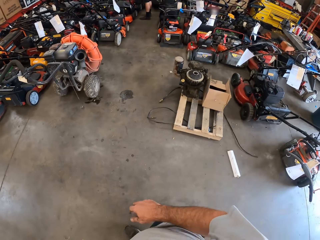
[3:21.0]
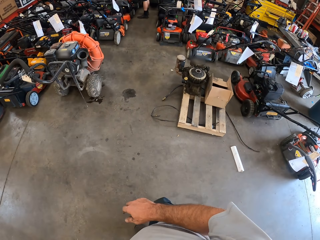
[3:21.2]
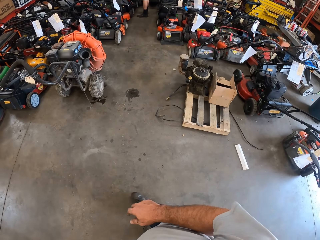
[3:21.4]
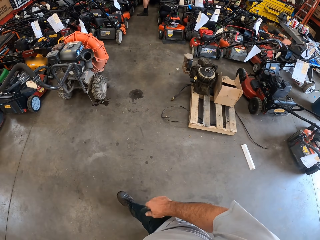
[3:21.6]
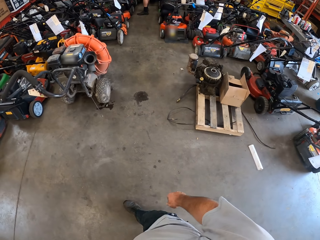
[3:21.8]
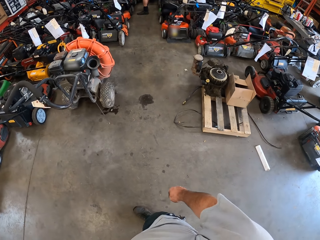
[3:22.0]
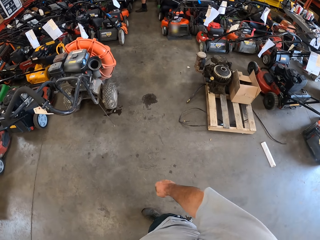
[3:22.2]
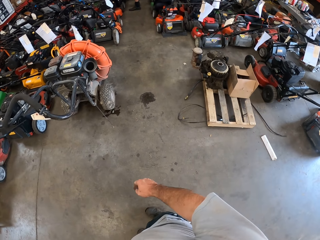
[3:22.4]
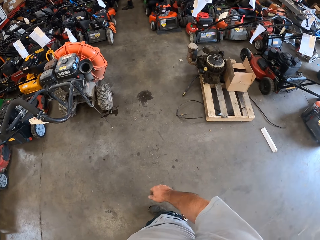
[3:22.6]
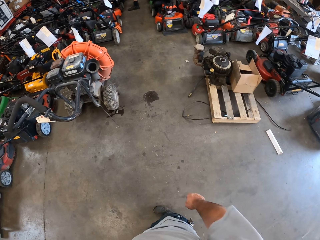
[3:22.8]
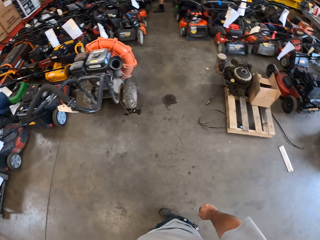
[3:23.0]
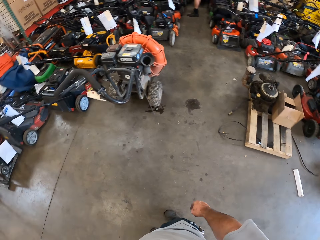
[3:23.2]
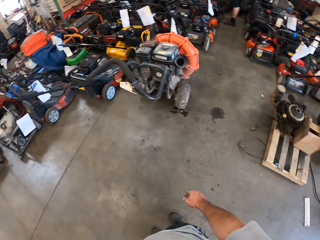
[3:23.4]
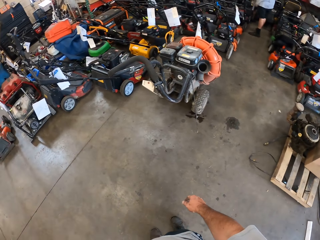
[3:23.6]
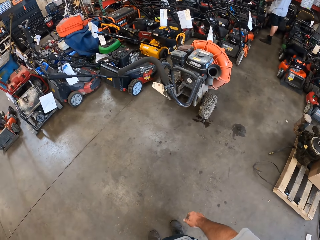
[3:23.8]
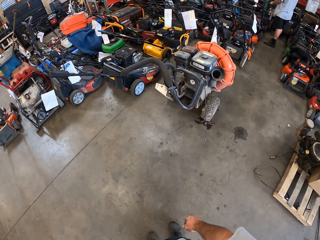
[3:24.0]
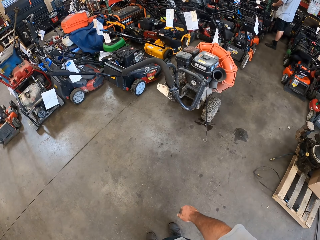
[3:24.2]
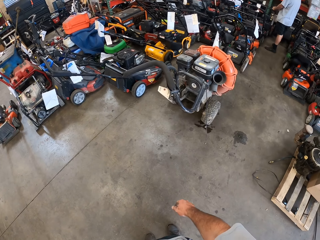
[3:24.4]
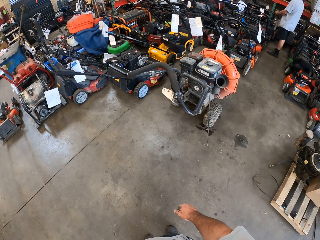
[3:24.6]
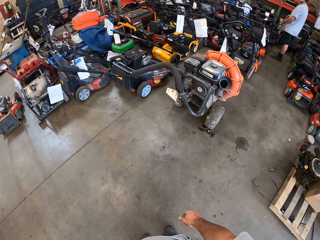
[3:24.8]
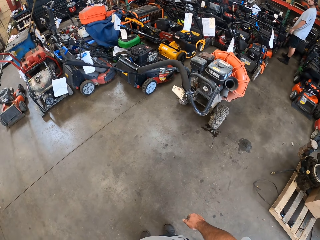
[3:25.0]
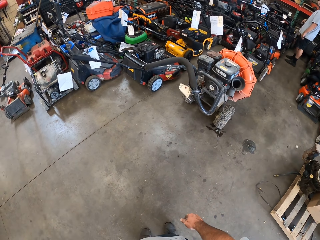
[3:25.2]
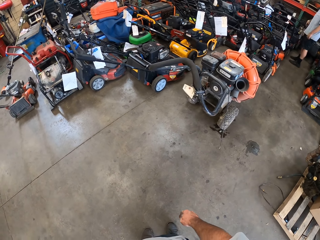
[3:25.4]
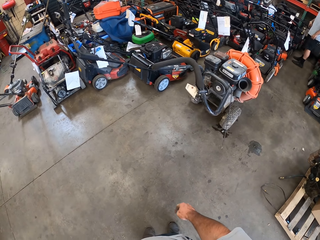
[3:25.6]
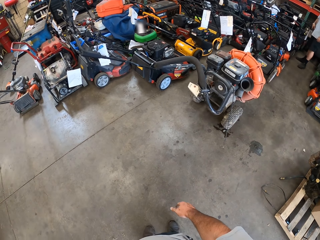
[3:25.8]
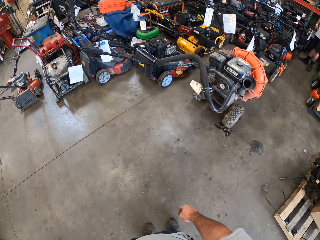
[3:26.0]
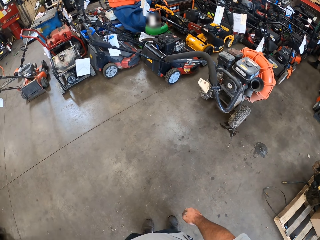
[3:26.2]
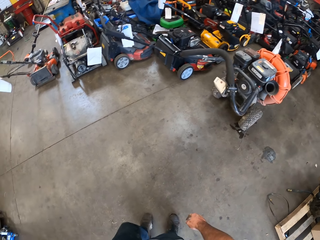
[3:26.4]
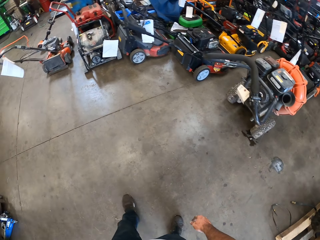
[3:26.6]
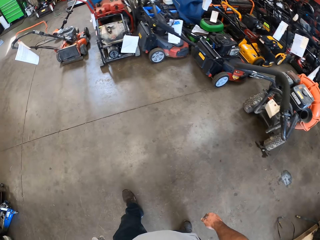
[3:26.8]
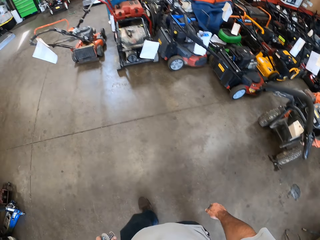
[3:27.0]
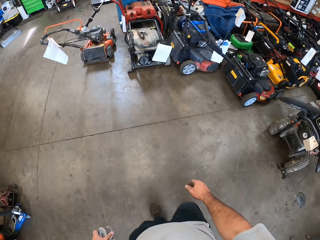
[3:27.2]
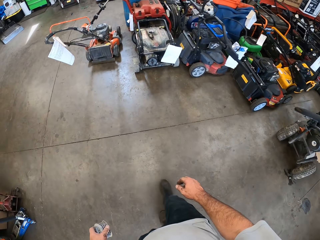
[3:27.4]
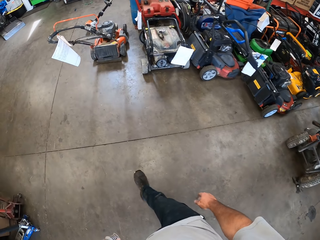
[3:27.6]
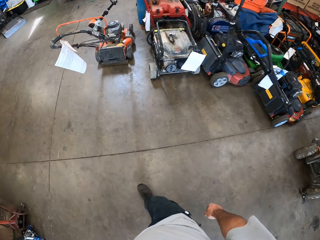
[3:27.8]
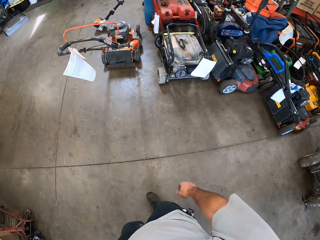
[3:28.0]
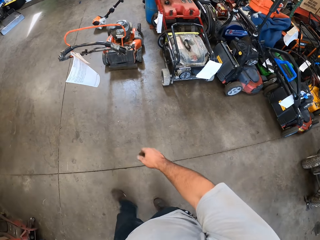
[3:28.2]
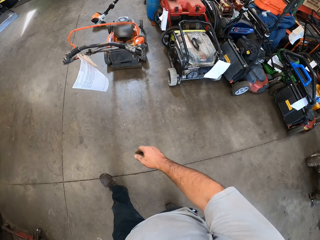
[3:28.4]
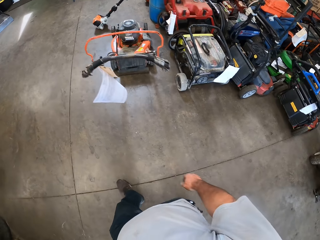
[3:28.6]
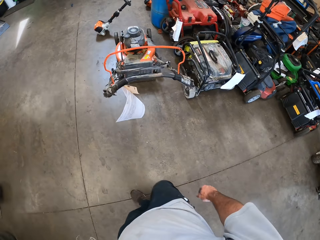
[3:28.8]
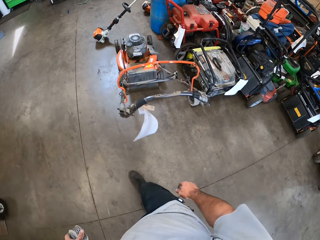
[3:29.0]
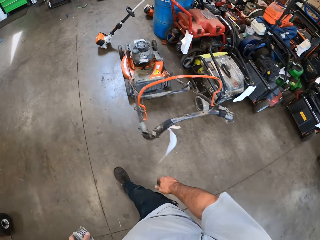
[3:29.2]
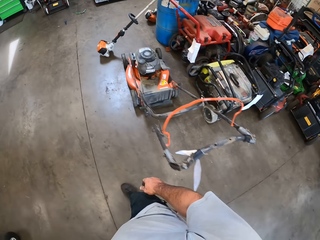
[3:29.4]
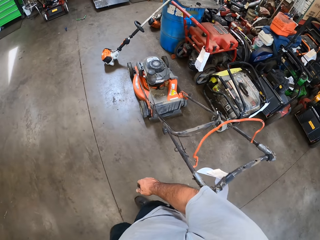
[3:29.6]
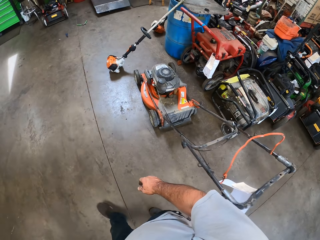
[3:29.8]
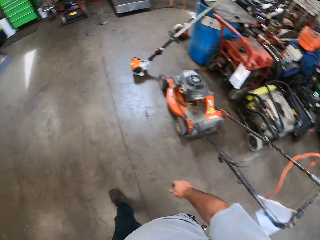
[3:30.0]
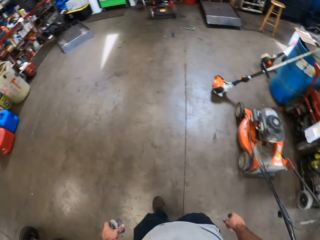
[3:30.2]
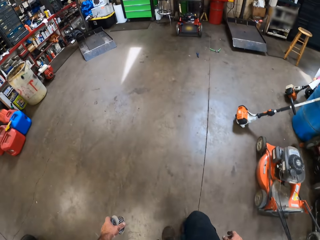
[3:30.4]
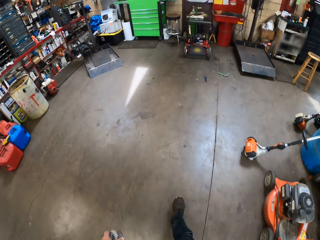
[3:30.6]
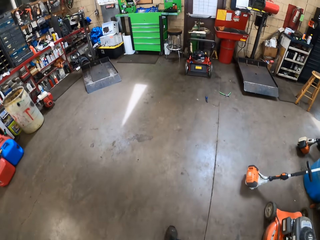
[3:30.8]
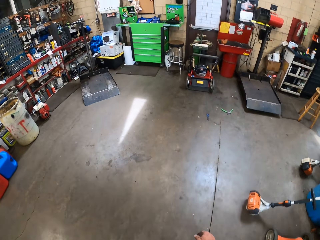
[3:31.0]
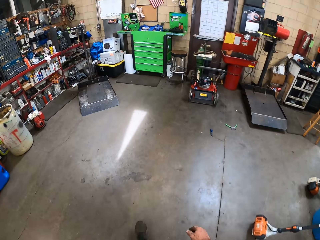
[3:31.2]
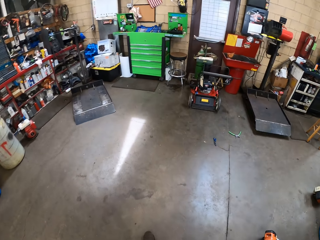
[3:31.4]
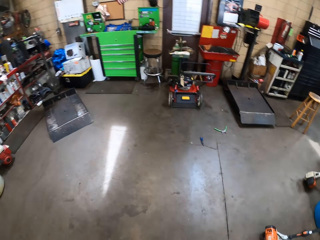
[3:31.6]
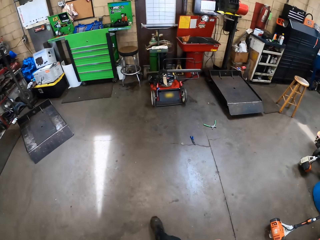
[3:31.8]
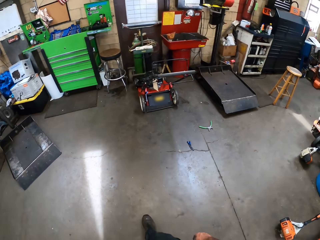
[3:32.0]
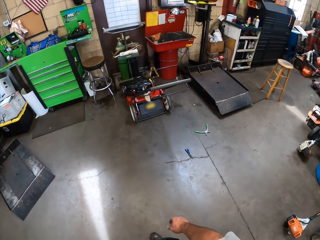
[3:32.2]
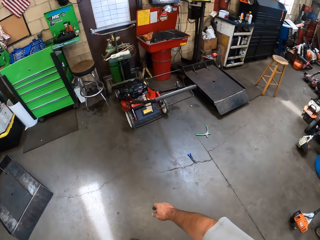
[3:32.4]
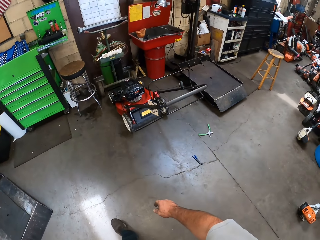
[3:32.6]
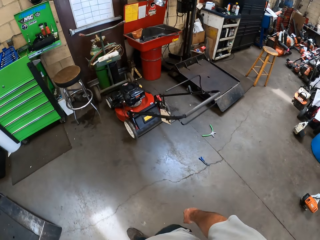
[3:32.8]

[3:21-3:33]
The camera wearer looks around. A man turns around. The camera wearer looks around. They move around the workshop.

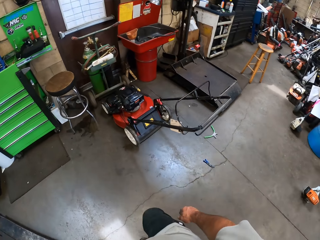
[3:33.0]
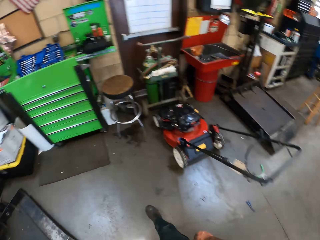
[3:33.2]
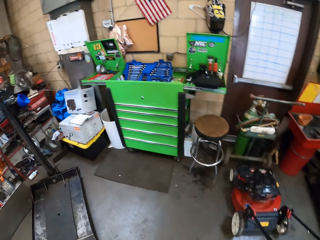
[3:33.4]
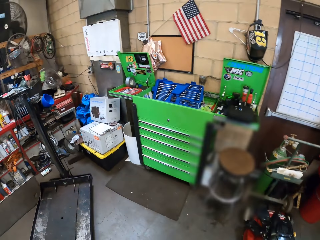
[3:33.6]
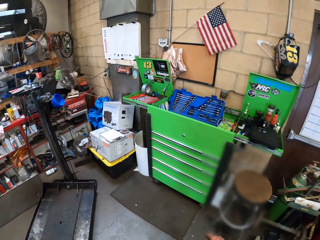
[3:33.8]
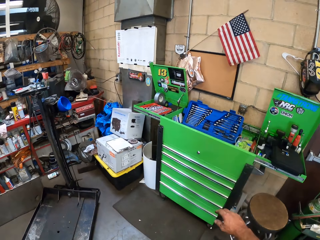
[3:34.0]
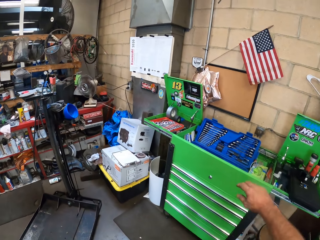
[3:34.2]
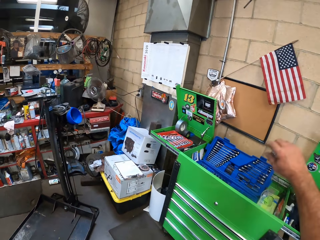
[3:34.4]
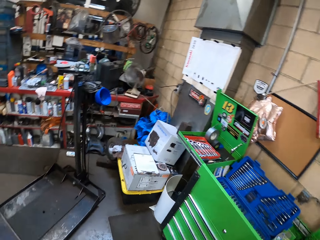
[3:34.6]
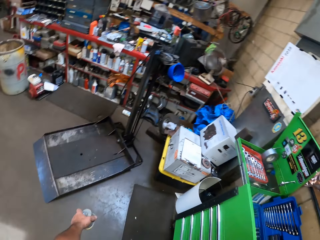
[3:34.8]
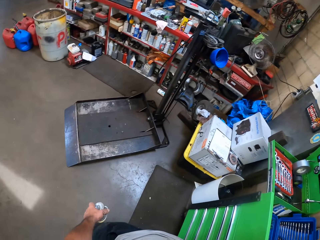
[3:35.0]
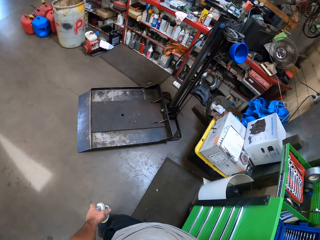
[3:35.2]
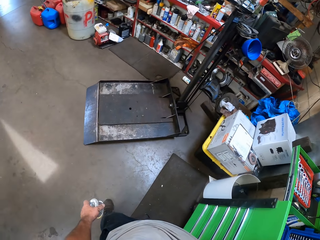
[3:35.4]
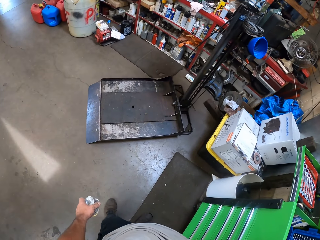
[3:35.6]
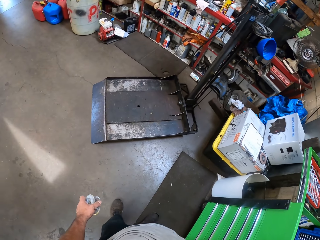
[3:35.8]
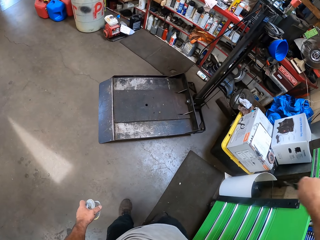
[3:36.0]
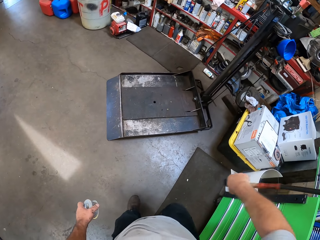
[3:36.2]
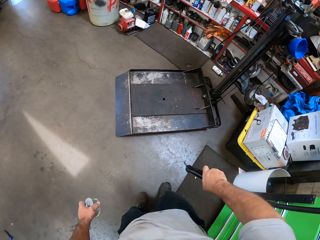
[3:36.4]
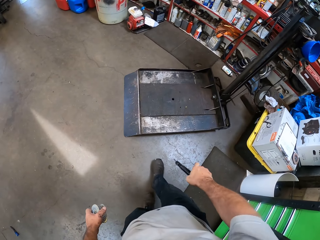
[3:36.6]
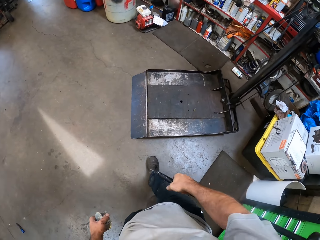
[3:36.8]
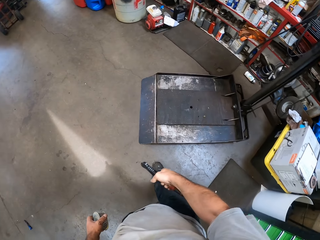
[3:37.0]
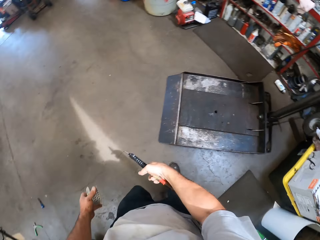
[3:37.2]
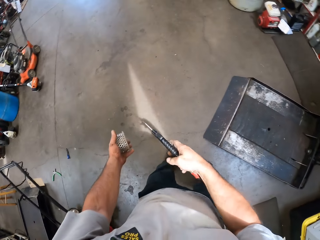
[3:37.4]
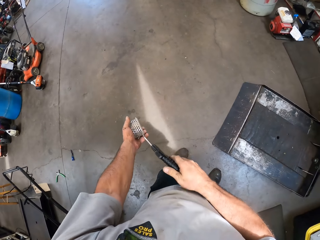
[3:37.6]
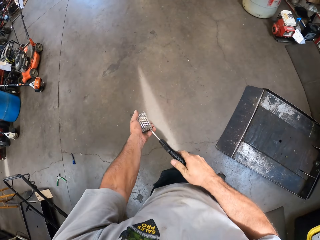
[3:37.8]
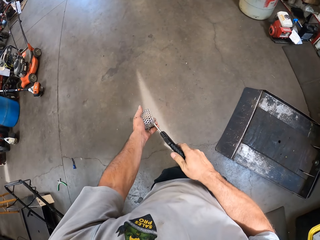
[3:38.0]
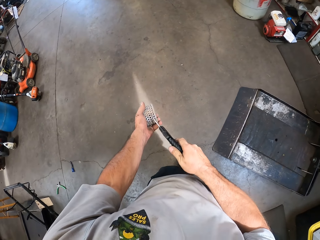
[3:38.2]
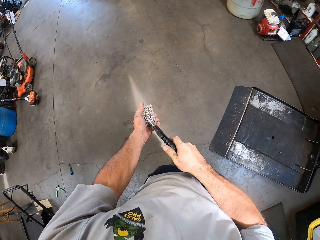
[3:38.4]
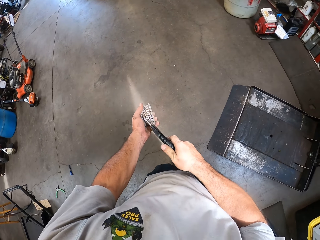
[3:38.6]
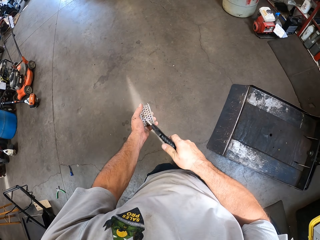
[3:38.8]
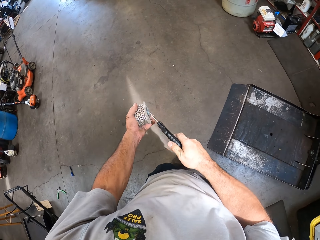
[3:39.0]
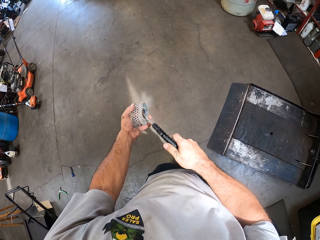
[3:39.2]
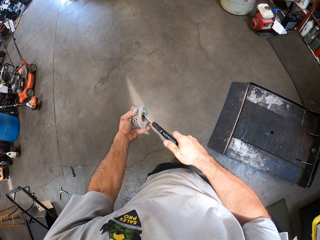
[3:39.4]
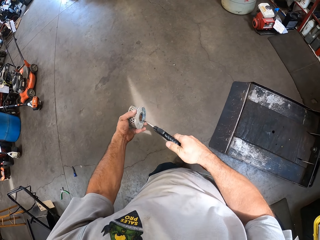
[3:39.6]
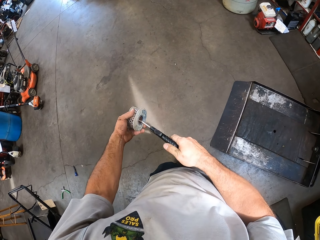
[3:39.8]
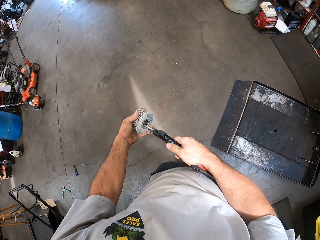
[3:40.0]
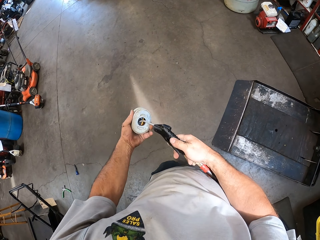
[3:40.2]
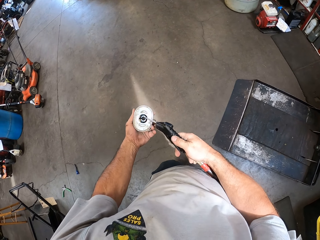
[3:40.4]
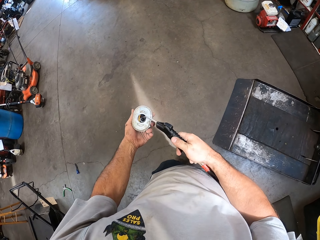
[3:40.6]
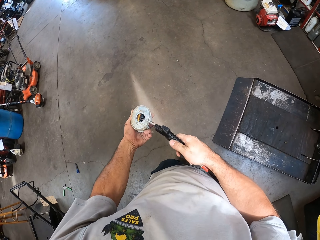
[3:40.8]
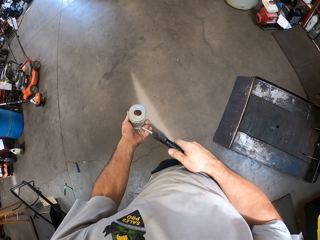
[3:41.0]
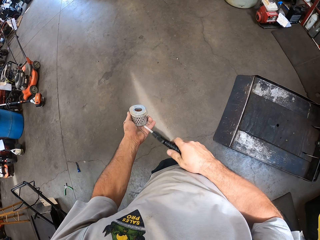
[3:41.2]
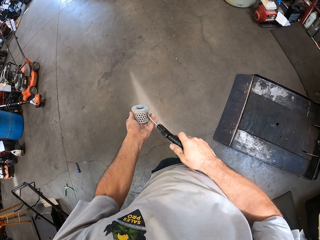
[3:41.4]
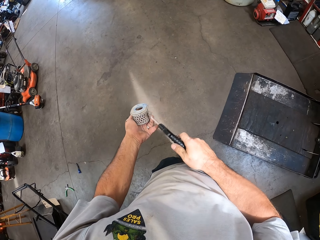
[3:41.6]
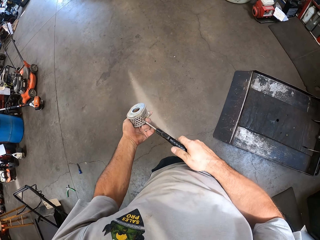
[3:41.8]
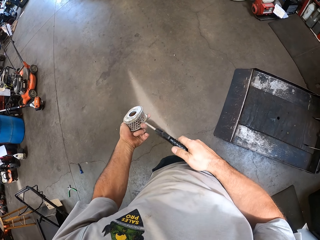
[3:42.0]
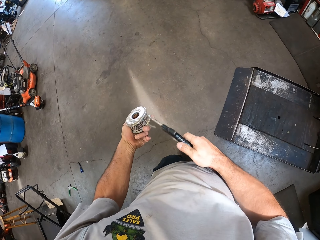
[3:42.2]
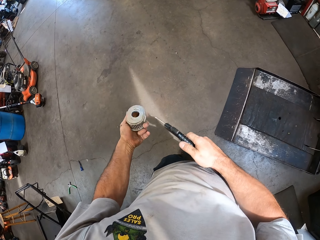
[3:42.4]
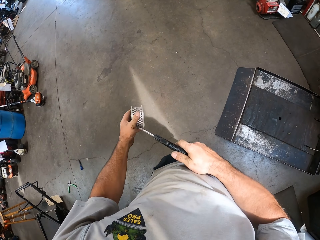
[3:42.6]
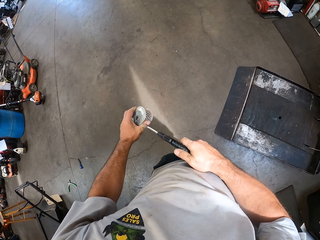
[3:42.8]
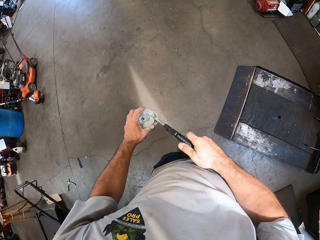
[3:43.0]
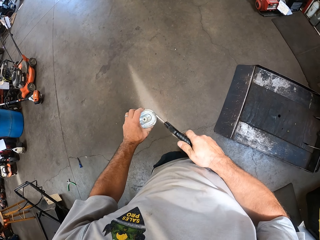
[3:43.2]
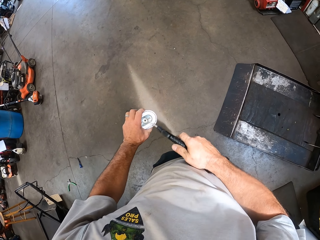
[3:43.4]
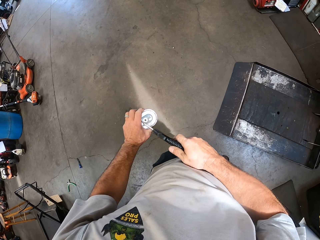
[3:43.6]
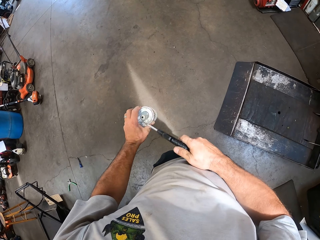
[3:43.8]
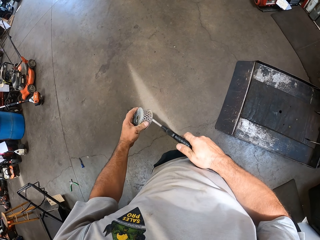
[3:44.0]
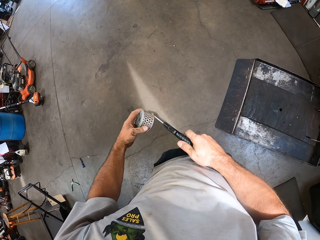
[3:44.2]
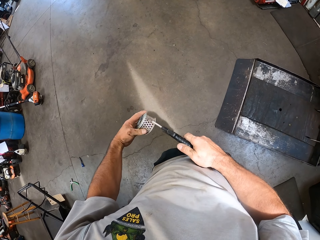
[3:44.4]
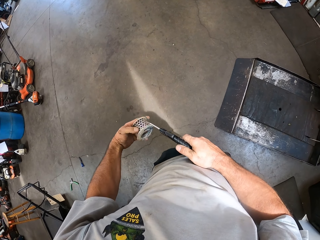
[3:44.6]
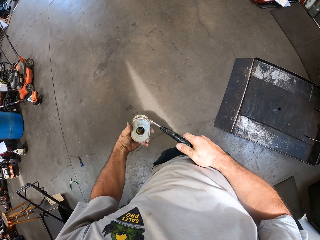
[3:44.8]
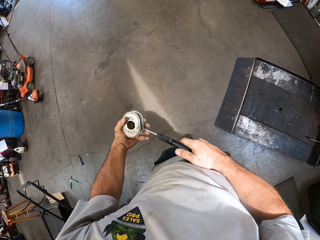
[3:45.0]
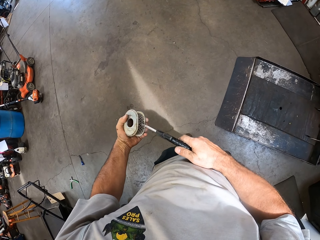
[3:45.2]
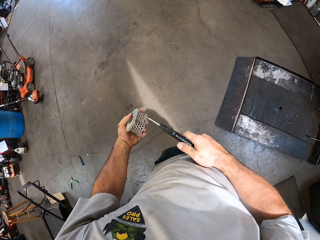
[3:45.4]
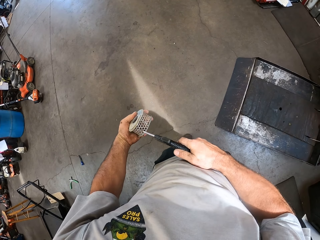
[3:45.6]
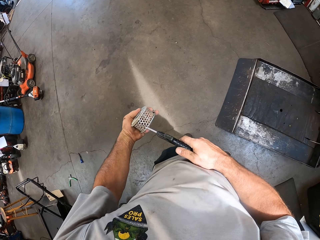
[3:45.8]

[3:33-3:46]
The camera wearer pulls an air blow gun. They blow the air filter with the air blow gun.
